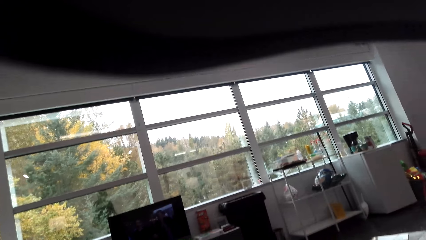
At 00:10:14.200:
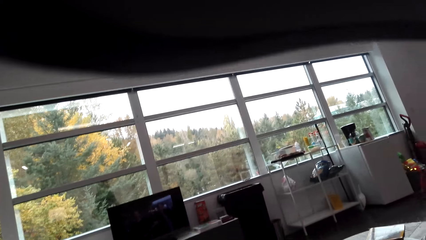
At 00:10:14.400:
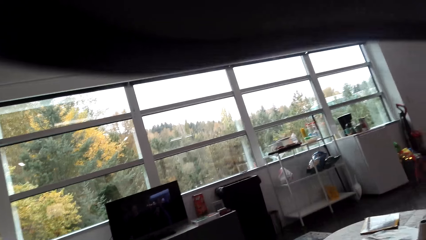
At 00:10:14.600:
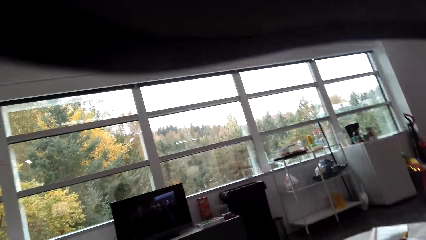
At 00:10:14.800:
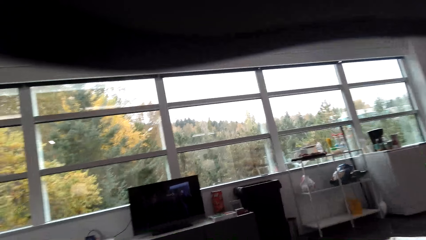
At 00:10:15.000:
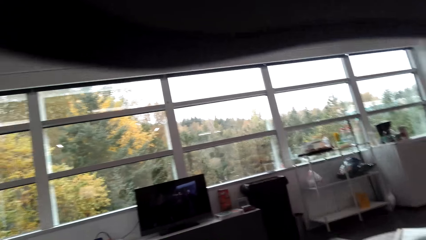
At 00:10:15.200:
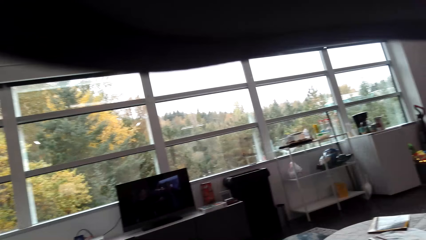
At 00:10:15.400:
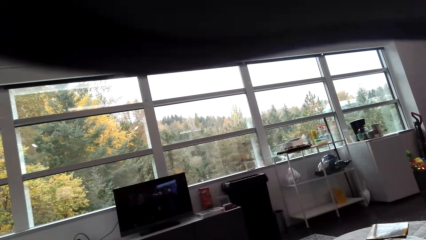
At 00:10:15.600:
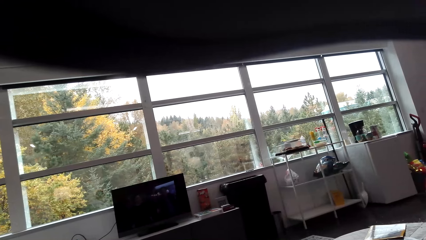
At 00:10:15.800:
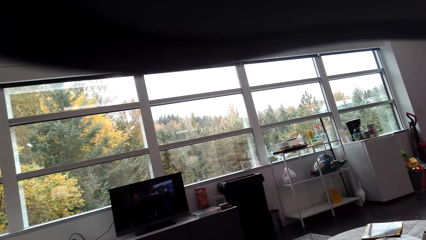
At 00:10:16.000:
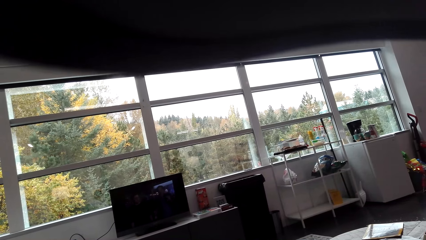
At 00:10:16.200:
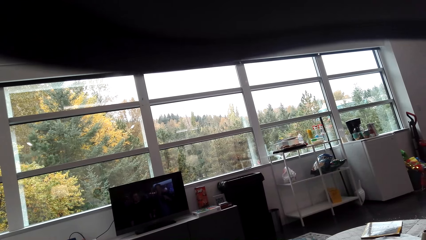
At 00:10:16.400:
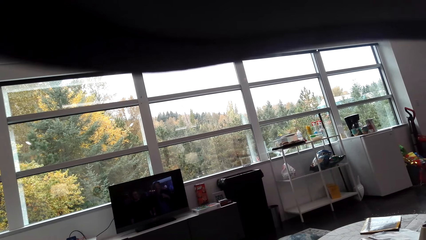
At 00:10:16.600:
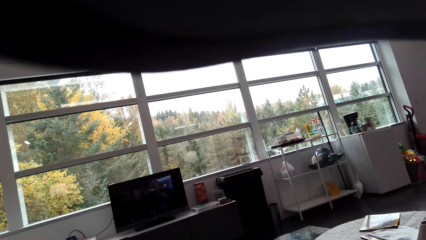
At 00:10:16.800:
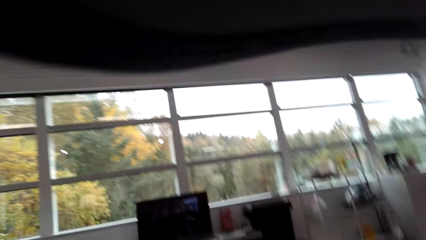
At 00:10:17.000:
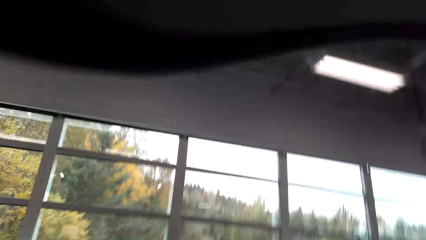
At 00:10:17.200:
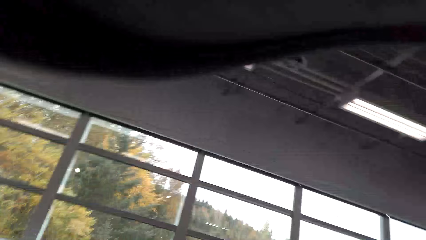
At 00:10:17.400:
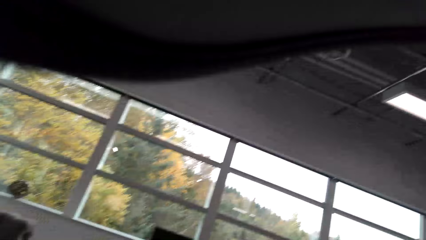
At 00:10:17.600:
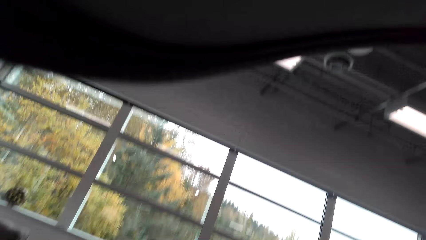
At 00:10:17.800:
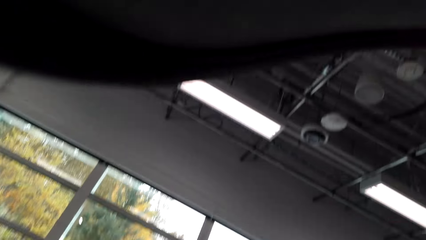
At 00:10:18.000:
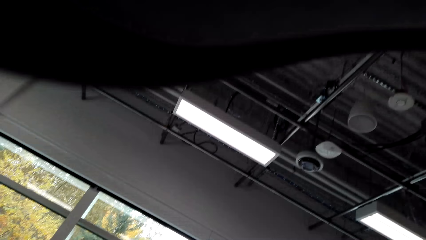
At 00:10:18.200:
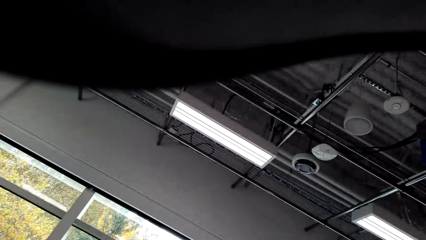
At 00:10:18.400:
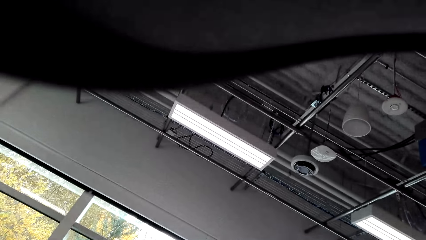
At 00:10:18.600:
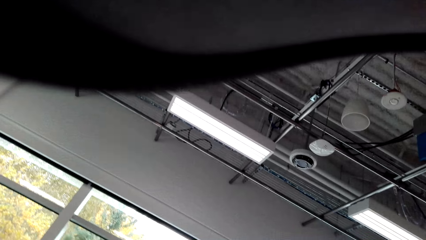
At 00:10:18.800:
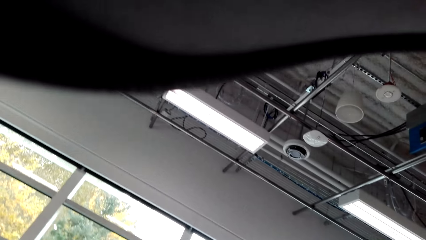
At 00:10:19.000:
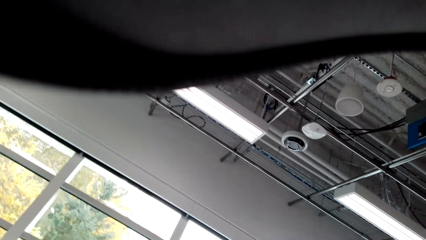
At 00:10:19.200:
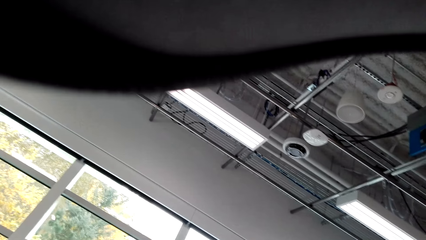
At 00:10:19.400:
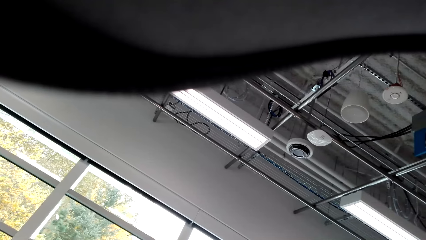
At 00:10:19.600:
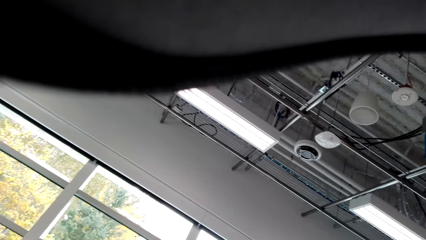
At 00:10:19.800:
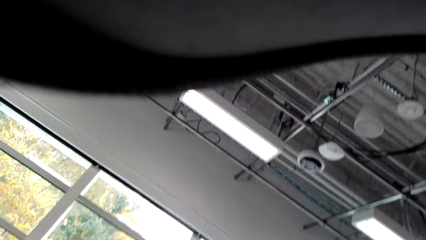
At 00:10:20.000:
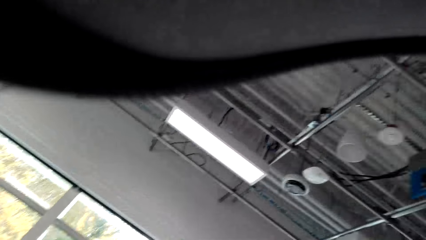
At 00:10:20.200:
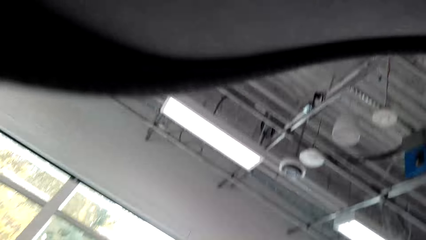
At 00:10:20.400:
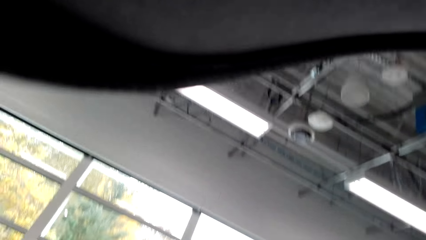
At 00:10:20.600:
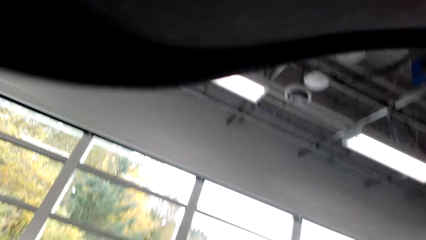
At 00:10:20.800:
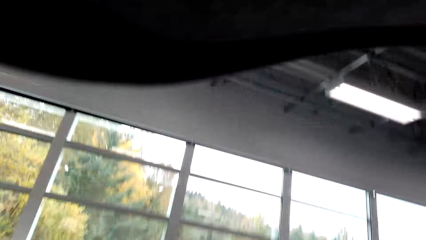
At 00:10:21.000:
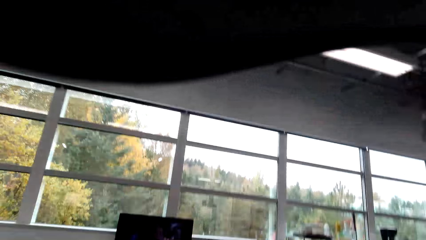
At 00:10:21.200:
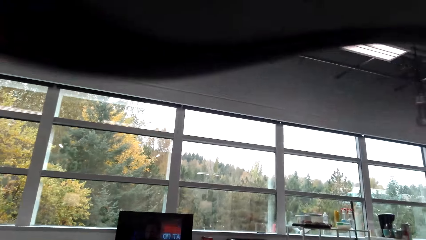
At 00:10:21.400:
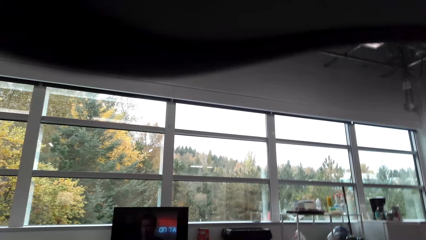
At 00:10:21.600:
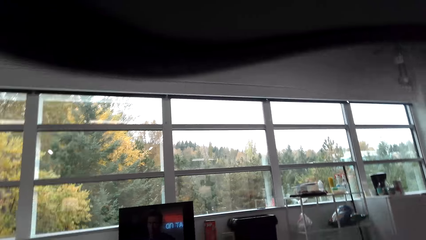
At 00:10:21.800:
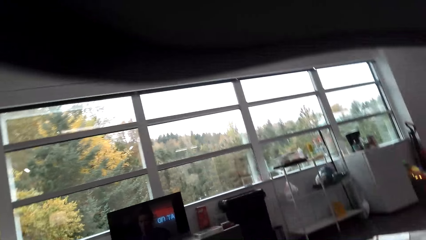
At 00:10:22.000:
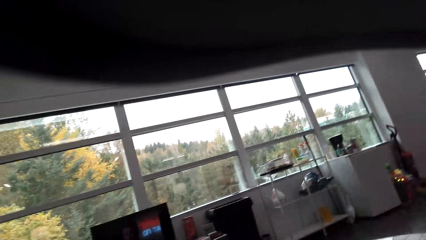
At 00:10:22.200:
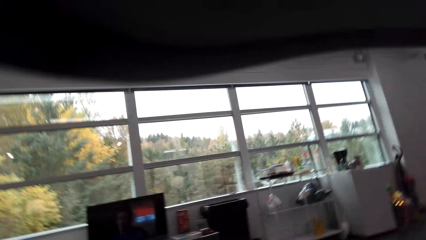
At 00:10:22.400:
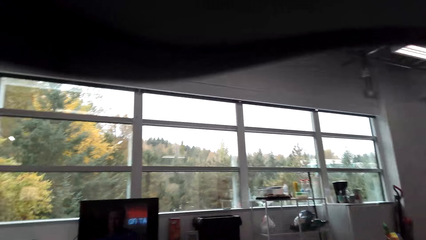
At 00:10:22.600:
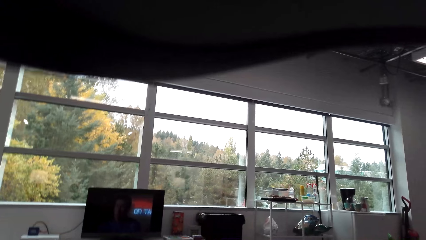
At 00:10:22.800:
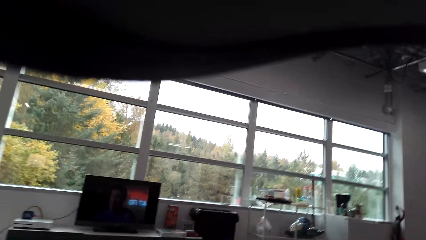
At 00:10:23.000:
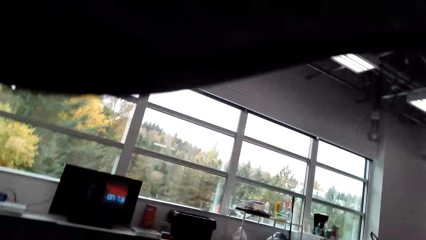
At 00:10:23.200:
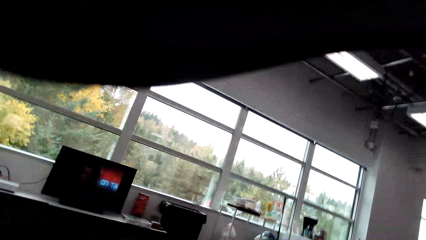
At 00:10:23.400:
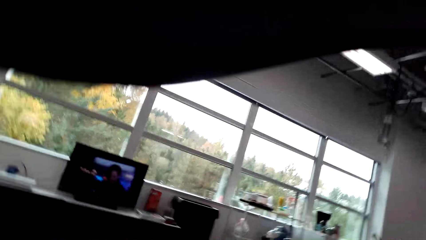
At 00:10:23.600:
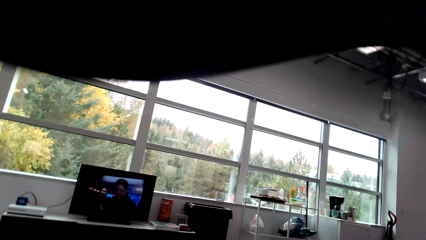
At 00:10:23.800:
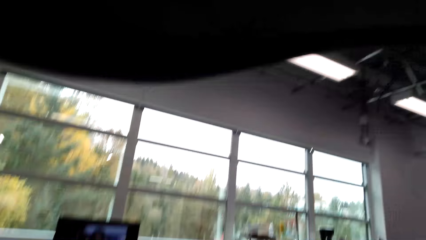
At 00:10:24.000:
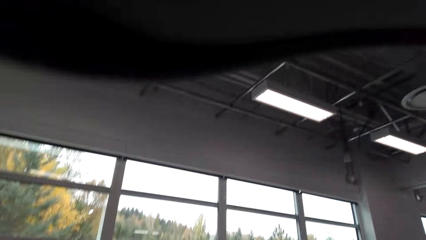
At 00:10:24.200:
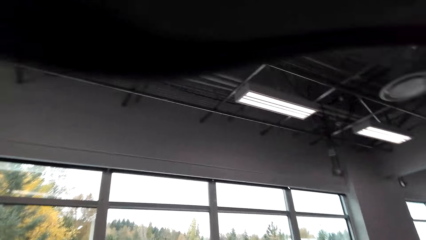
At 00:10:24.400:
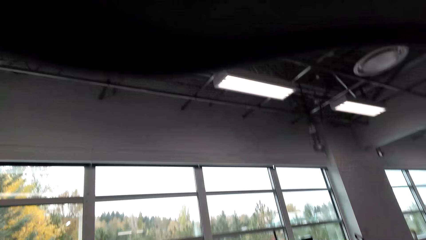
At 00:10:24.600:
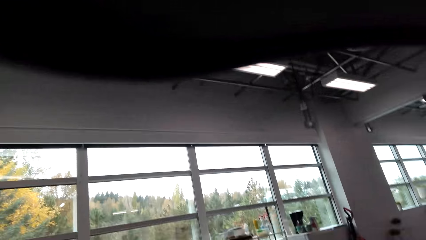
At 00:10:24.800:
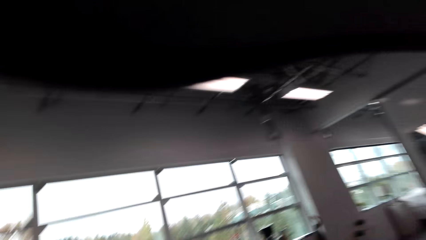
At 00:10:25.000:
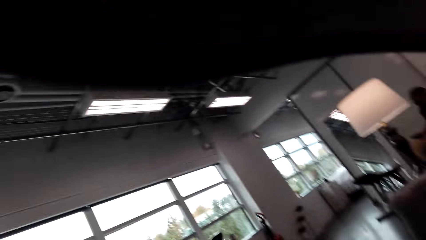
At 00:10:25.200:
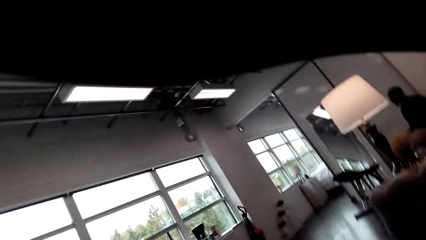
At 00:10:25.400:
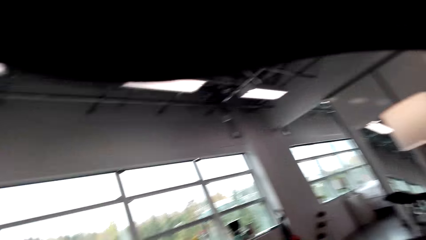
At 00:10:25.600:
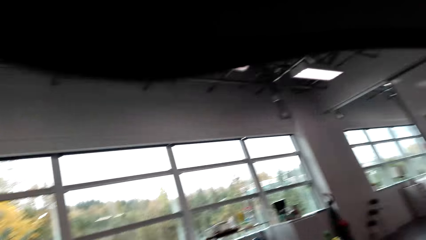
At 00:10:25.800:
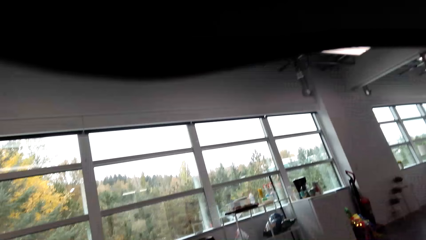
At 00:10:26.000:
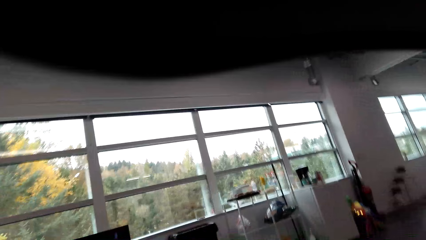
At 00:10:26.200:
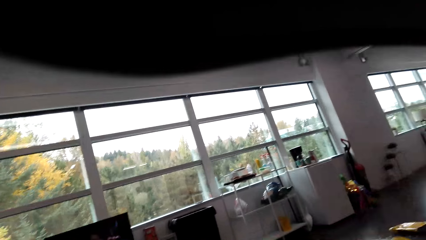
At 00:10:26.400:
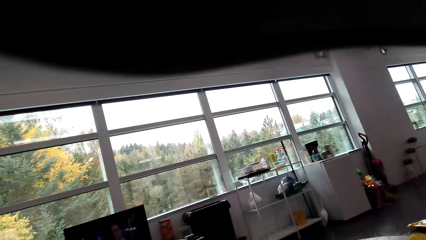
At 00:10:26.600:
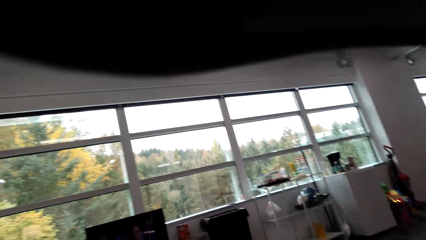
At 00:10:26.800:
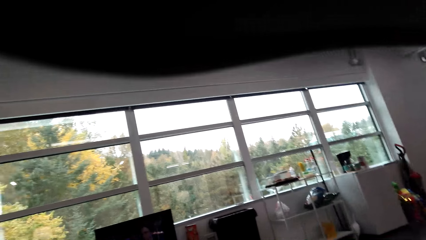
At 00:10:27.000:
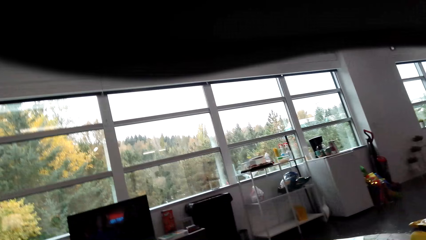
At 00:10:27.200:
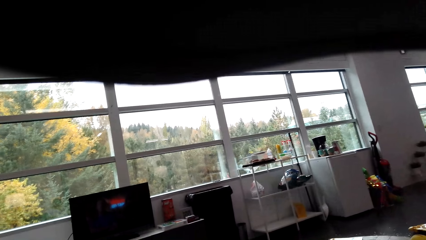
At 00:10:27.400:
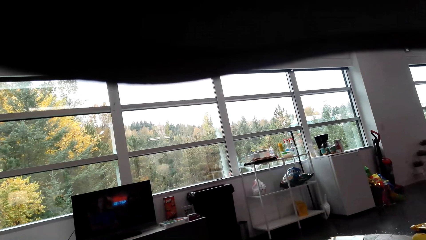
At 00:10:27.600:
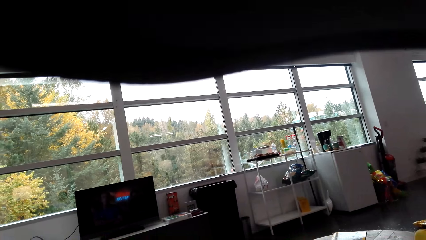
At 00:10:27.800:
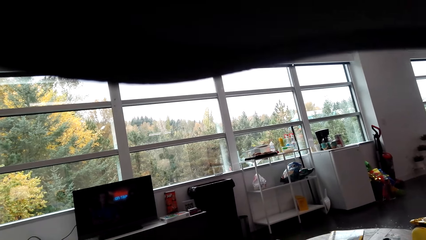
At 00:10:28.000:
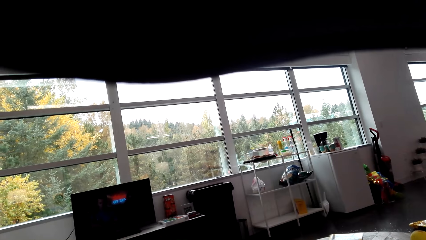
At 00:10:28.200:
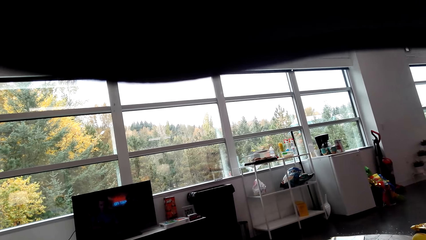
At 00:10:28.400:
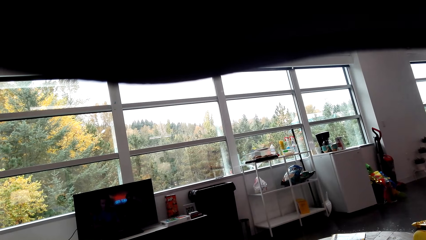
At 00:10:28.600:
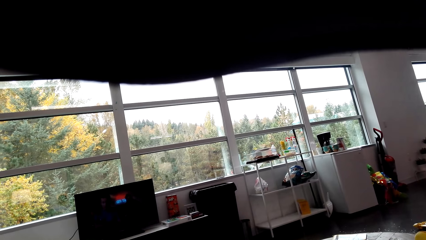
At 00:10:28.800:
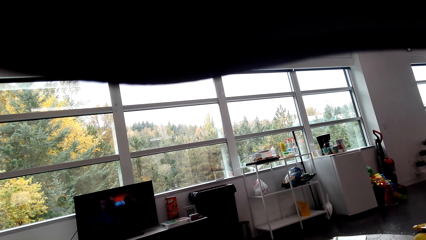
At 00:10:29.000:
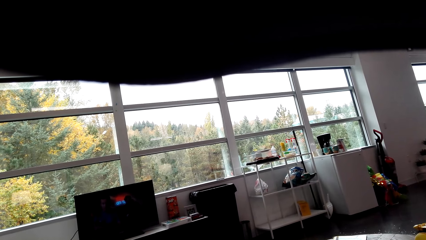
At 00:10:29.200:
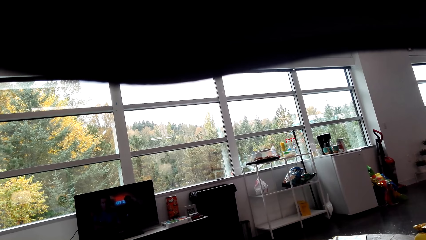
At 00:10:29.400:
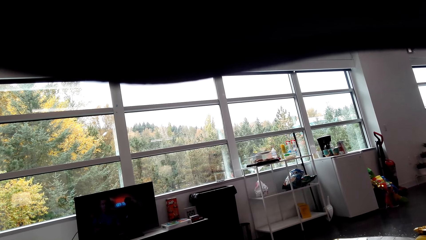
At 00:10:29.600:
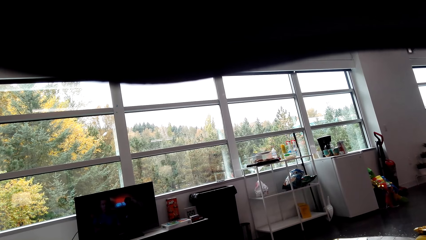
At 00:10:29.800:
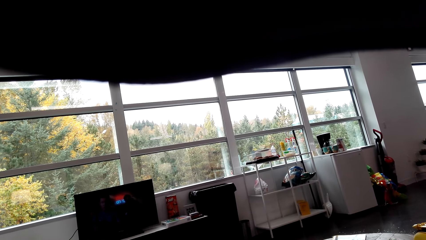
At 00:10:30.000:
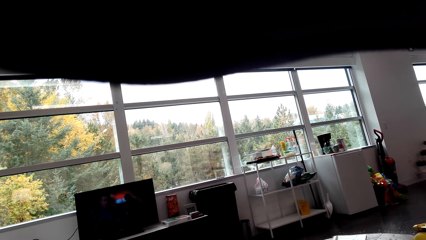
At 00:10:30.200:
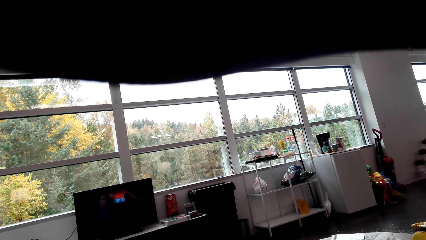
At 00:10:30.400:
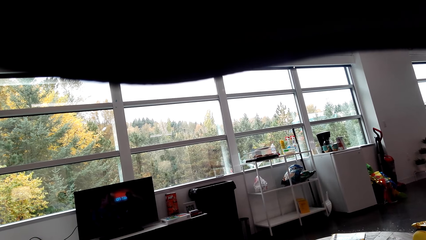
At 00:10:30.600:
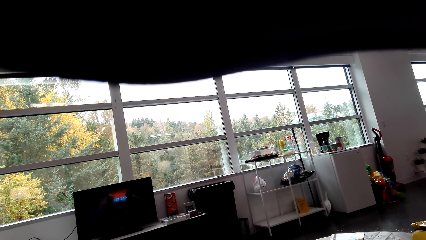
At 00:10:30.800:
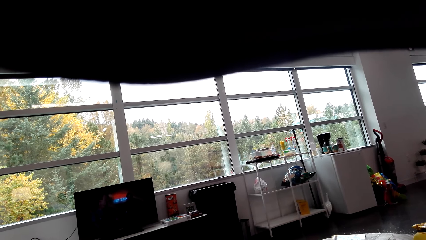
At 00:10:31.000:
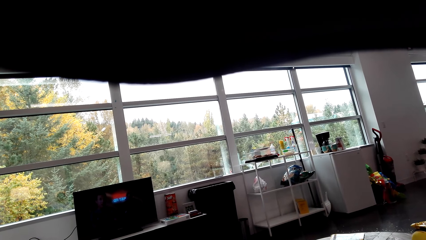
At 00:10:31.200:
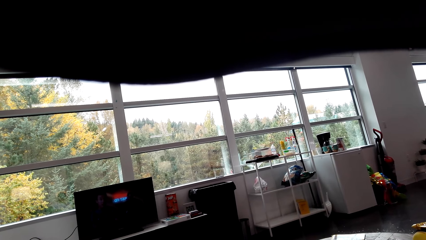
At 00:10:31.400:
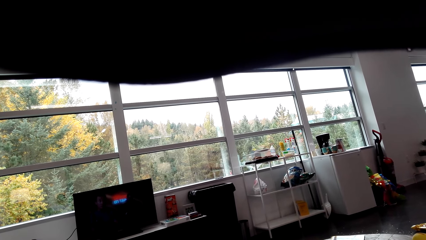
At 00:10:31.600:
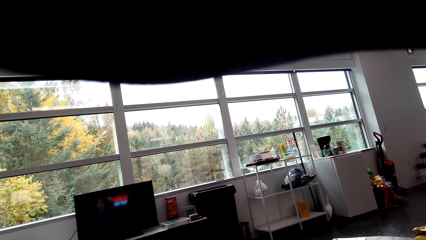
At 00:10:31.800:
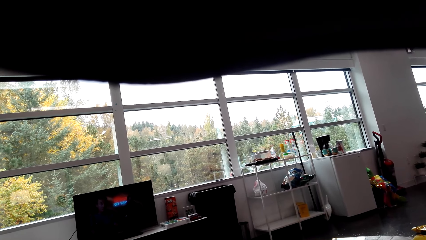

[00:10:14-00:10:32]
The camera wearer looks on the roof. They watch the TV. They look around. A person stands in the room. The camera wearer watches the TV.
